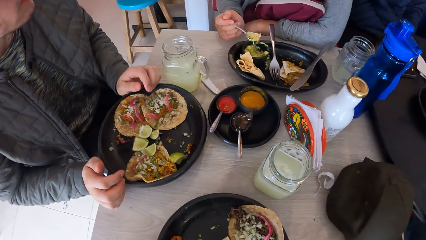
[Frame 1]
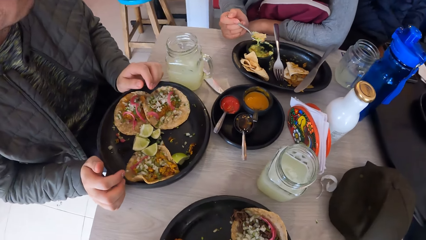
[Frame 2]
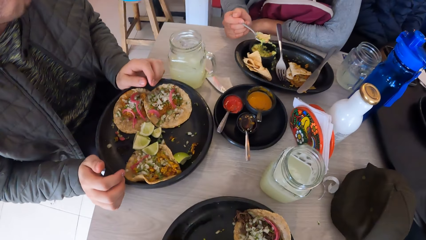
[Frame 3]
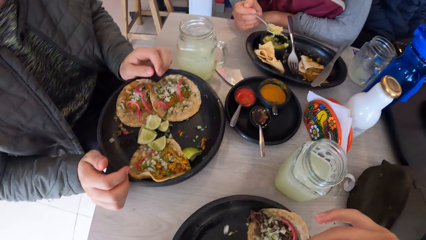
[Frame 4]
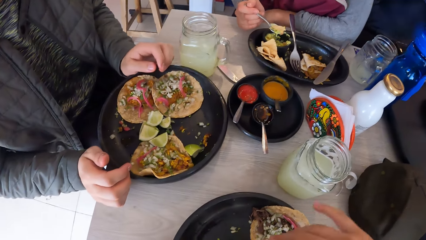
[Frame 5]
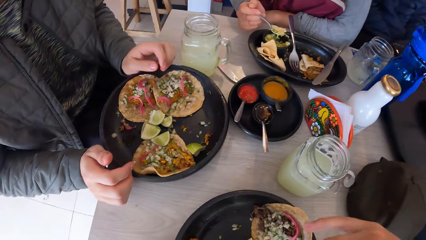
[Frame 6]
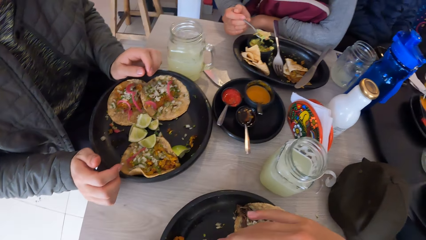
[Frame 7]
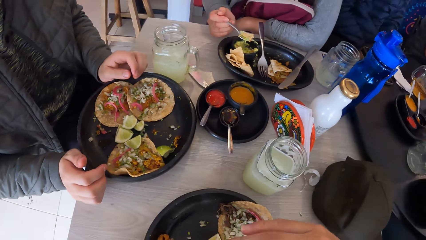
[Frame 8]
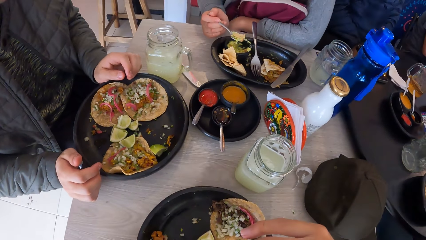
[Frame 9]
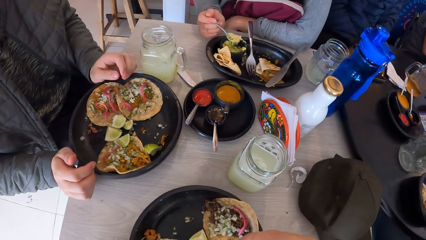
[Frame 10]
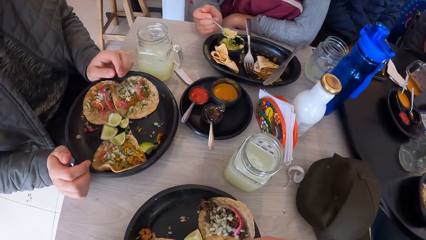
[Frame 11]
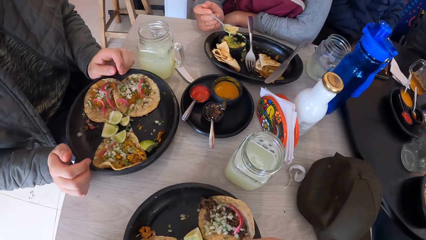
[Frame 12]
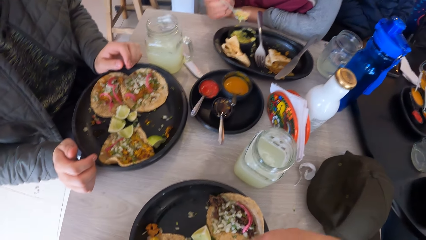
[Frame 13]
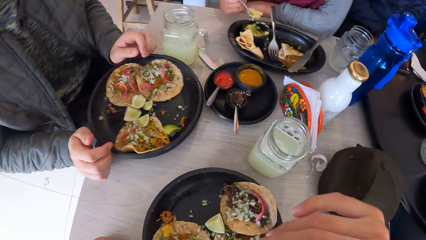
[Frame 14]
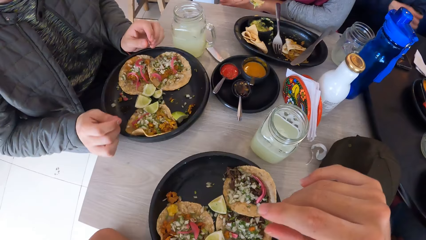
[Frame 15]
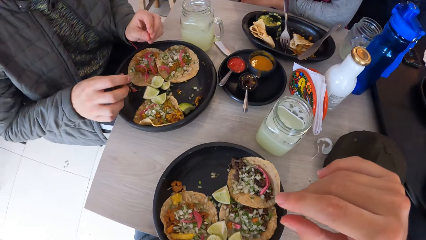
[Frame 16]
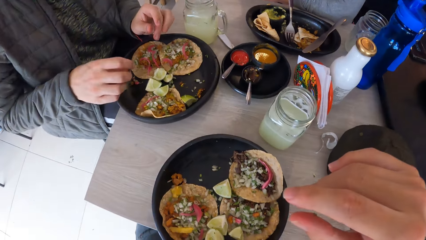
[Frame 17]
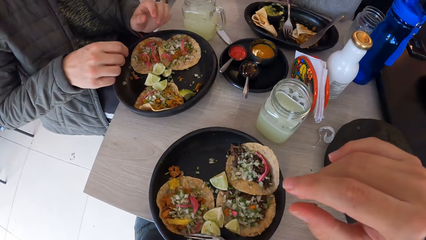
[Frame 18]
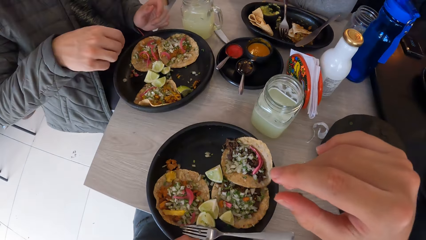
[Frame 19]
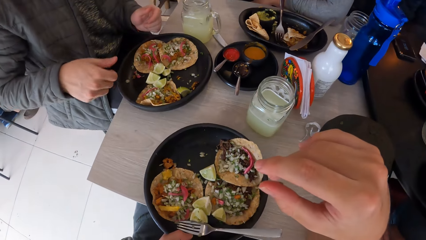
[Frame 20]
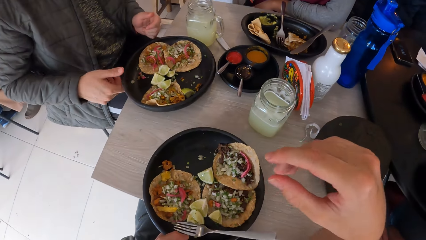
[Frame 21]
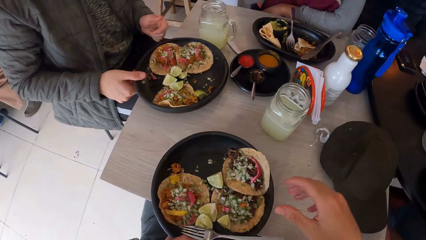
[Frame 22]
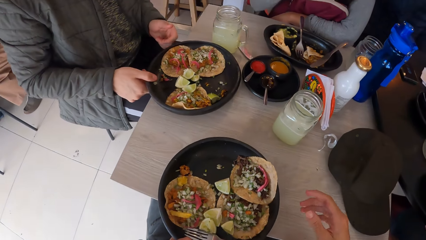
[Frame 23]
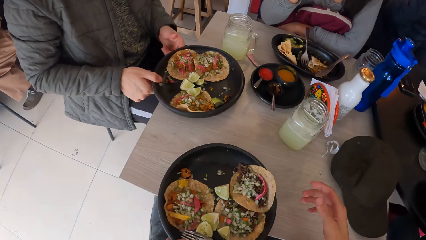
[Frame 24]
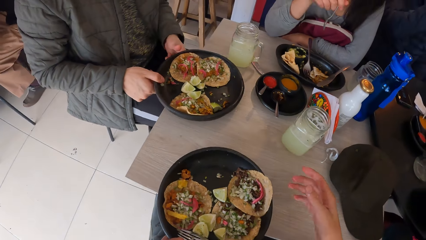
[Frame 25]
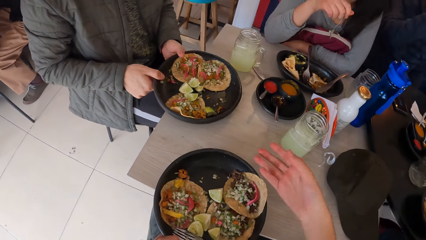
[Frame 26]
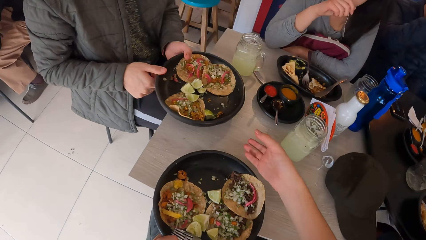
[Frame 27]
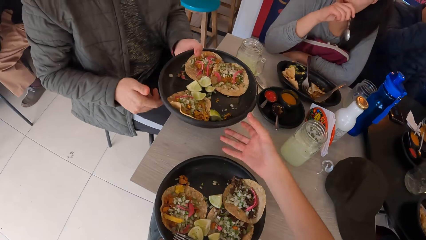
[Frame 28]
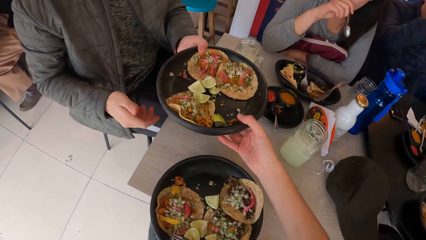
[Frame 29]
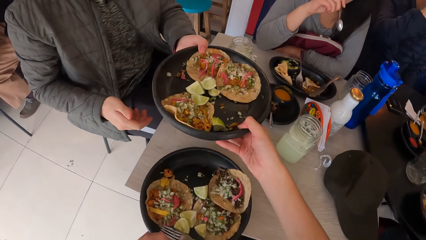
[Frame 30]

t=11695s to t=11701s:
The man interacts with another person. The man rubs fingers of both hands together. The camera wearer shifts the plate on the table with his left hand. The man shifts the plate on the table with his right hand. The man picks up the plate from the table with his left hand. The camera wearer takes the plate from the man with his right hand.

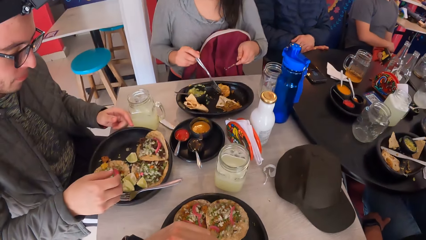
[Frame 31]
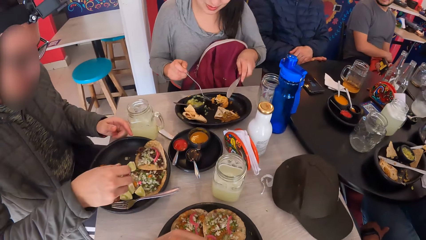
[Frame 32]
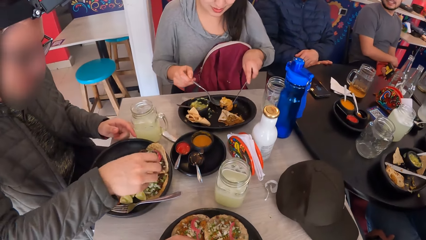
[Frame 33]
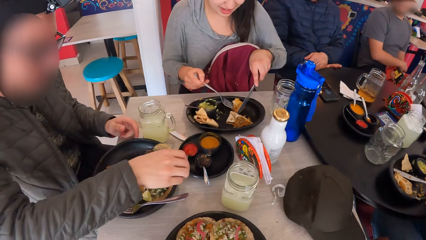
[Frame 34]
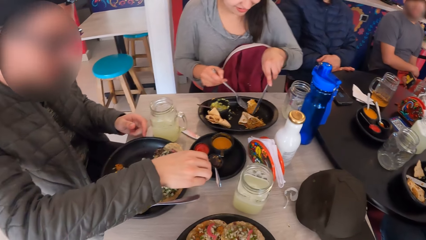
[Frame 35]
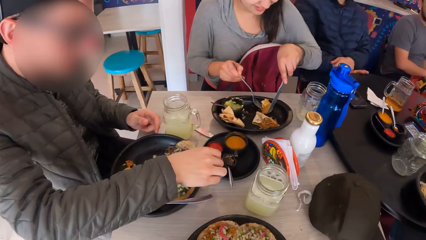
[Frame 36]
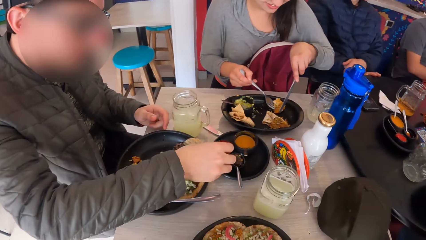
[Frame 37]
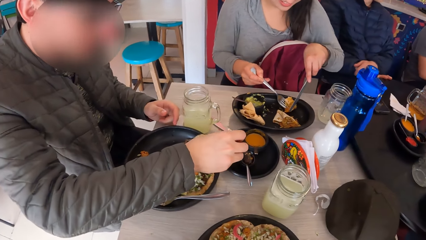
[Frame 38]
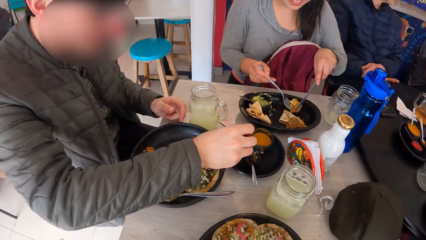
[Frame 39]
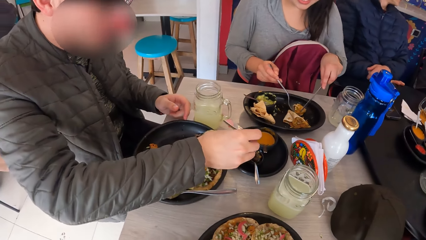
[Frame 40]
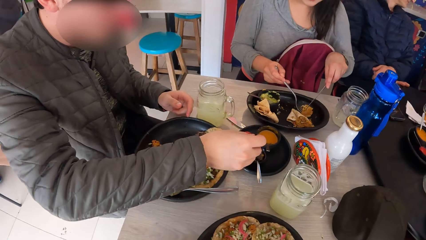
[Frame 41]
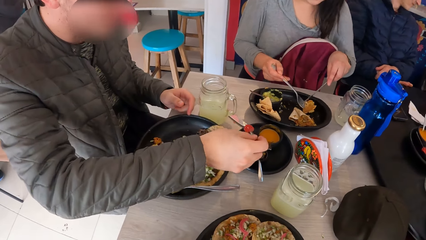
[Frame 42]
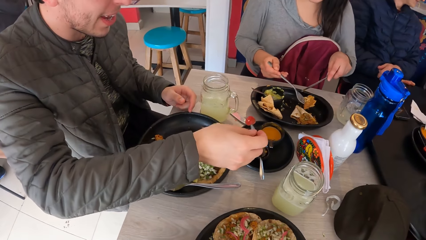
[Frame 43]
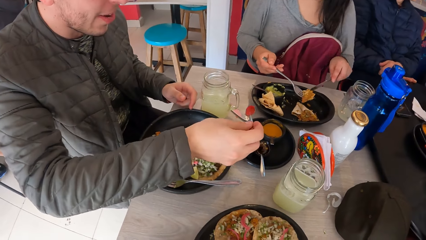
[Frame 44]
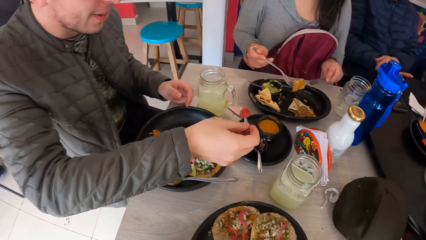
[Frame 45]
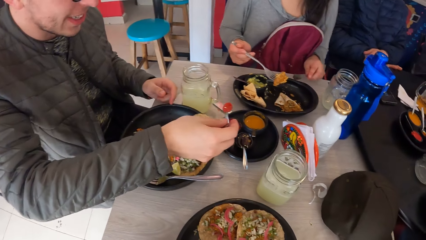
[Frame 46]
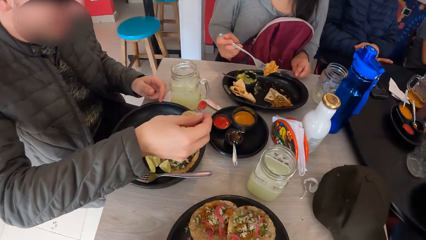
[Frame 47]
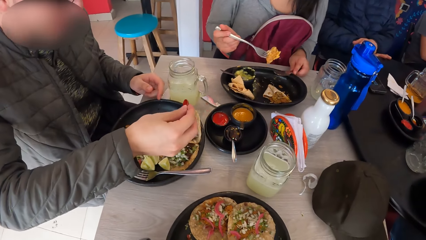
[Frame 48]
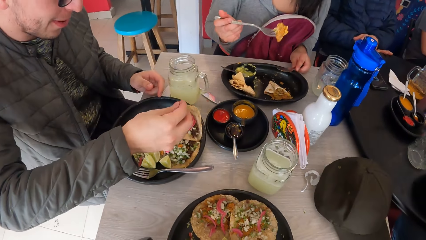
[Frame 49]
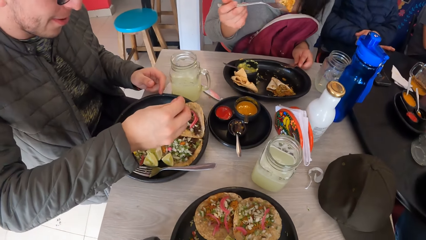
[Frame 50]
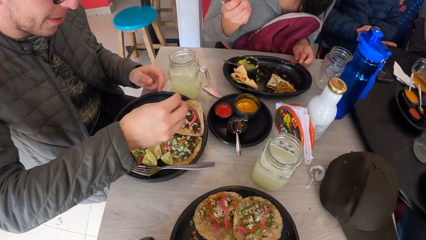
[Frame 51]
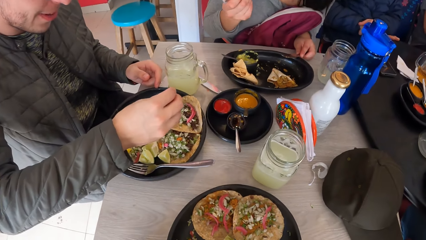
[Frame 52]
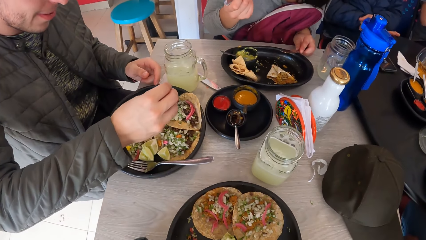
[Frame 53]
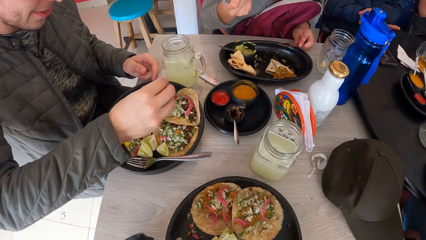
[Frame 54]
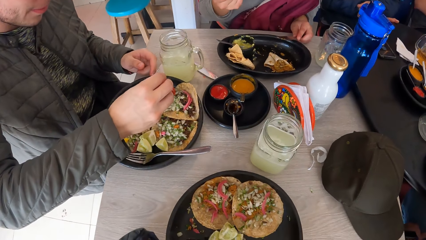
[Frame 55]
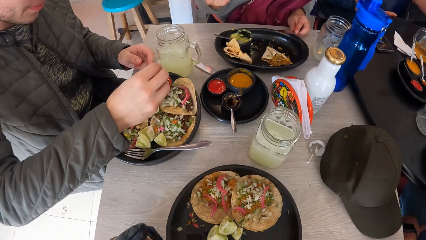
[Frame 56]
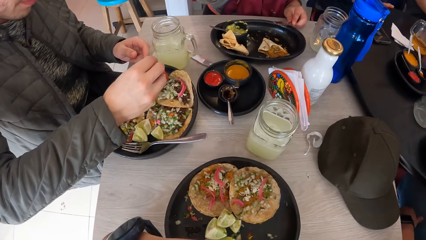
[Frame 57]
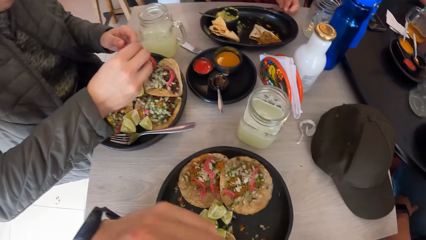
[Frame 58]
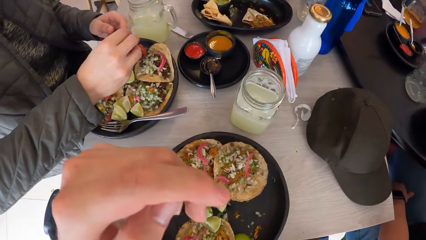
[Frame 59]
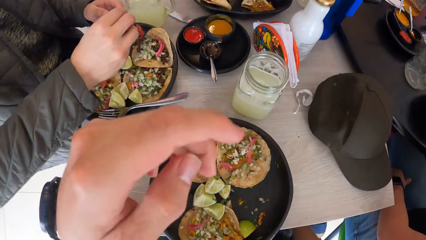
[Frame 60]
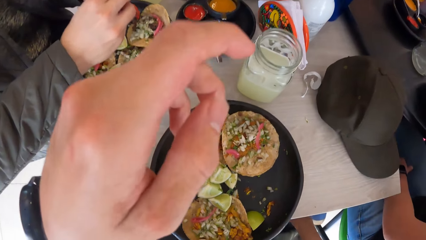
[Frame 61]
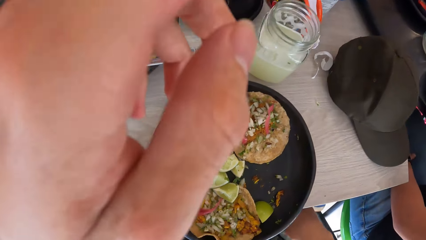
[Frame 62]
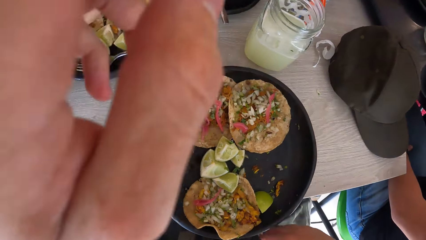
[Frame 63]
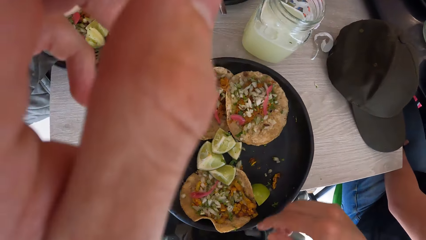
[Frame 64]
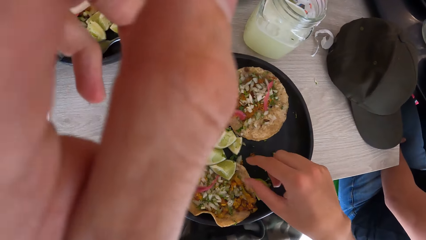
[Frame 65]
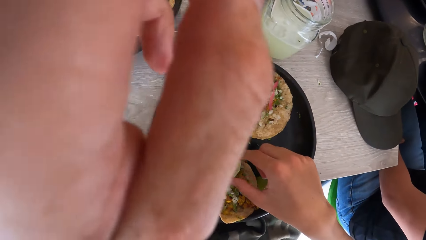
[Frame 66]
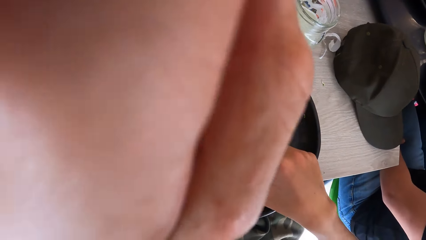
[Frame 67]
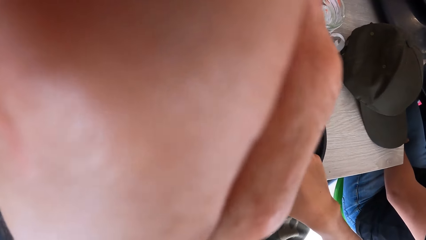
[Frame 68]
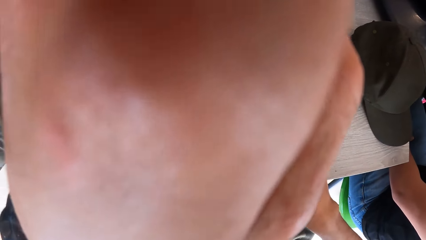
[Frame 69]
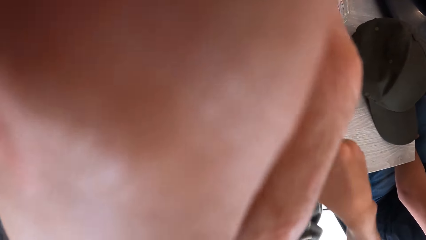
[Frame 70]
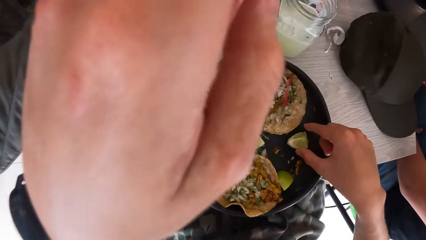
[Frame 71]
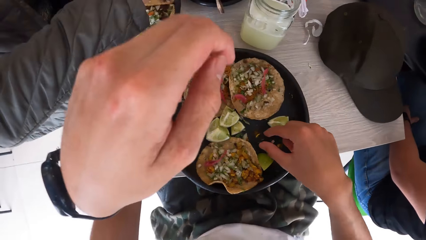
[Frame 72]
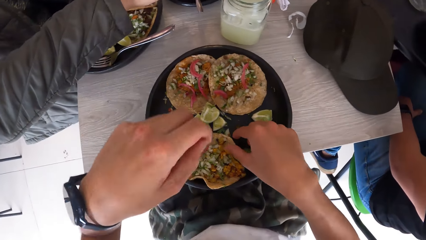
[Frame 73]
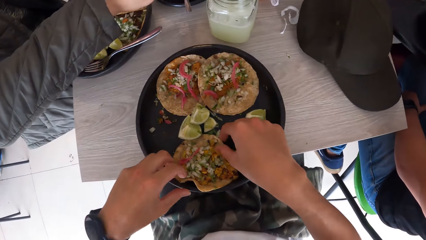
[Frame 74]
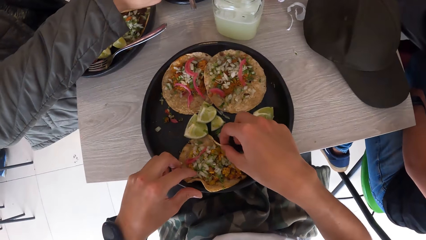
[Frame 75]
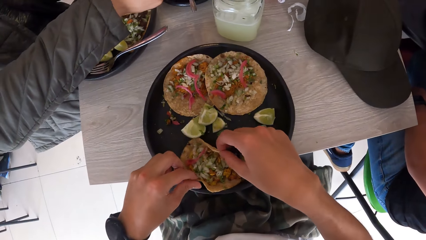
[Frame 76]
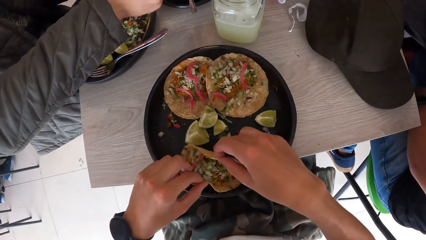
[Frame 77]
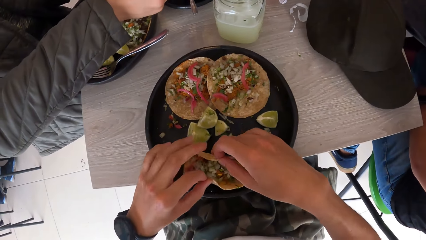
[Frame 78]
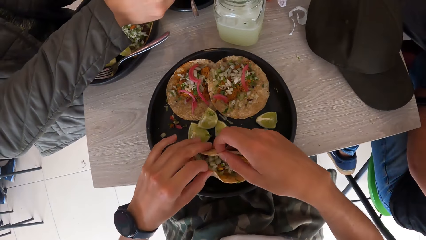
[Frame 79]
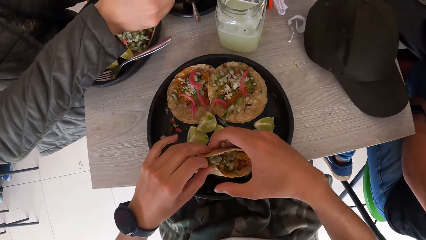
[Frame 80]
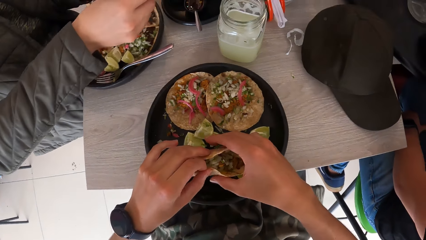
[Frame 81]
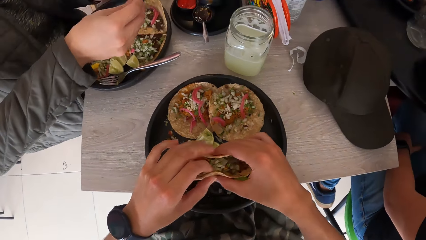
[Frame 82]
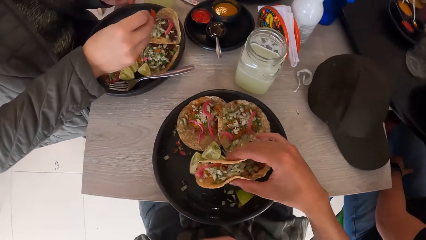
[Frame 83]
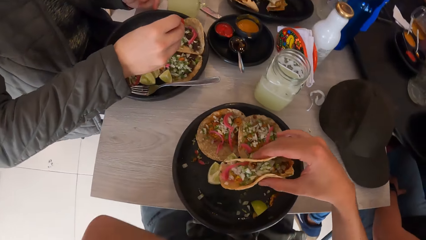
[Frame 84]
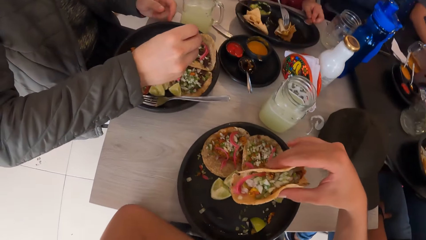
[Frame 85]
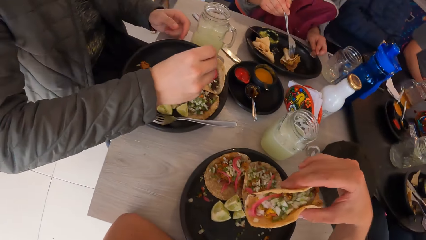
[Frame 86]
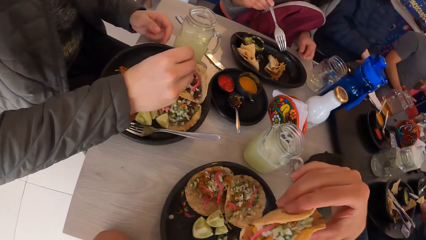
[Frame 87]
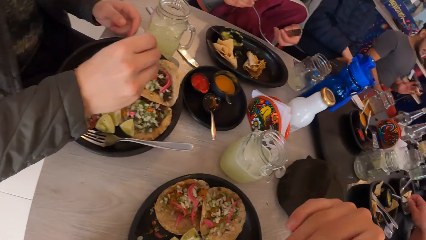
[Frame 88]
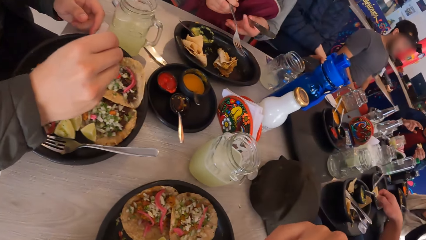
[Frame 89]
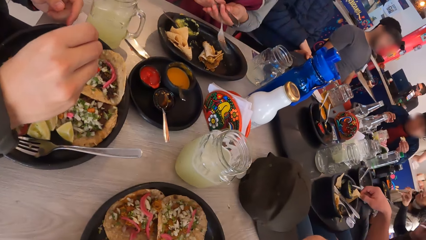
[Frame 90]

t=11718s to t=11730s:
The woman picks up the taco from the plate with the fork and knife in both hands. The man holds the spoon in the bowl with his right hand. The man takes sauce from the bowl with the spoon in his right hand. The man pours sauce on the taco from the spoon in his right hand. The camera wearer picks up a piece of lime from the plate with his right hand. He bends his head. He drops the lime on the plate with his right hand. He moves the lemon on his plate. He picks up a taco from the plate with both hands. He folds the taco with both hands. He raises the taco in his right hand.
